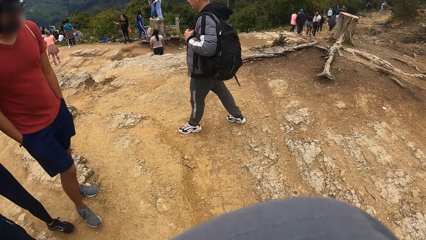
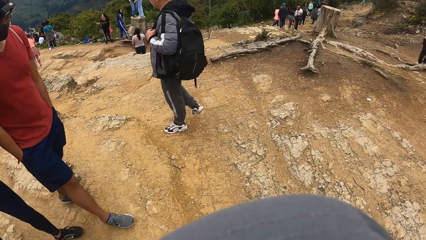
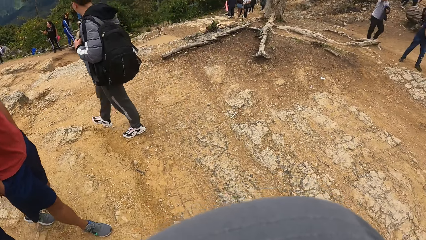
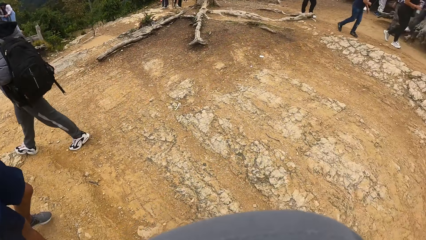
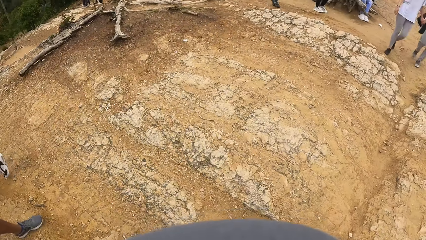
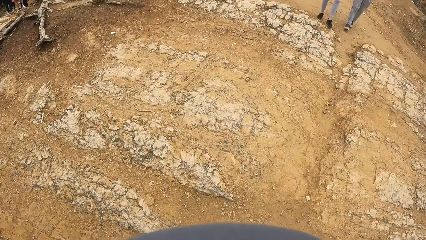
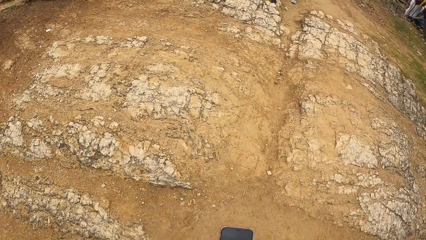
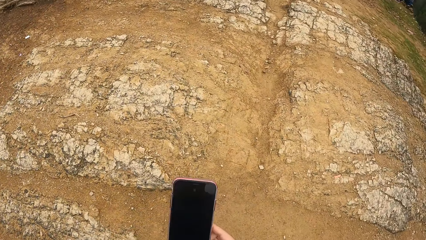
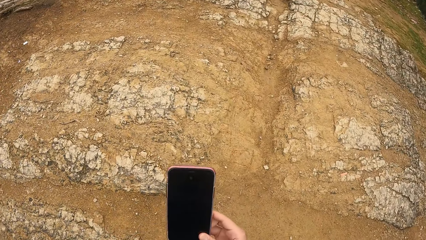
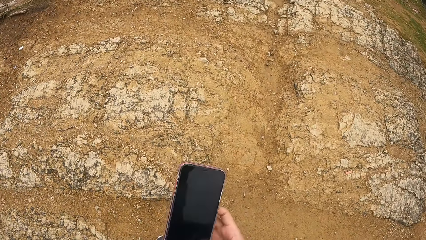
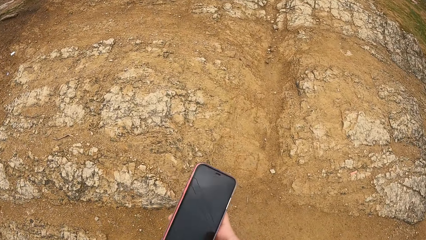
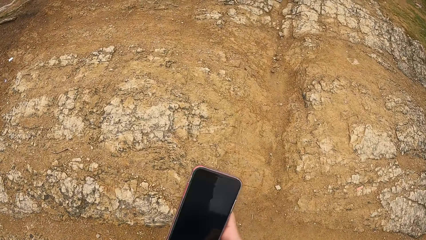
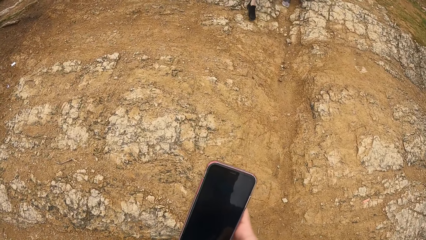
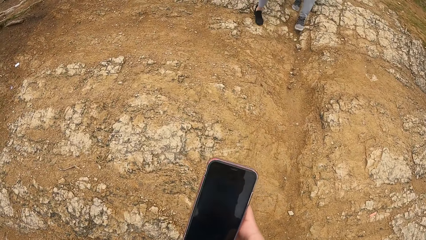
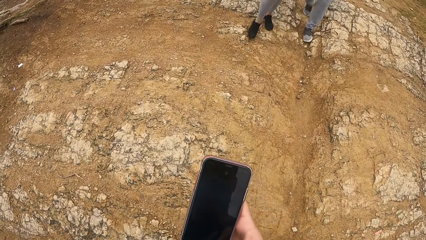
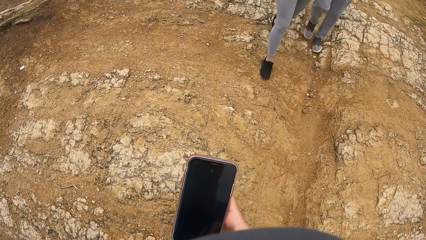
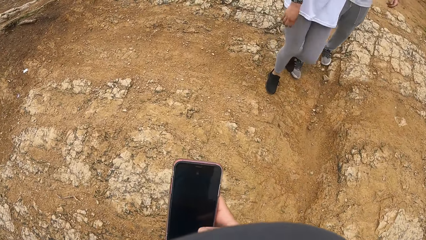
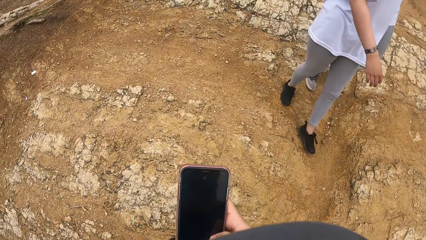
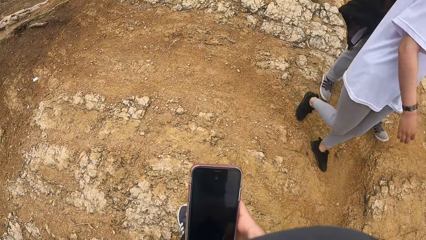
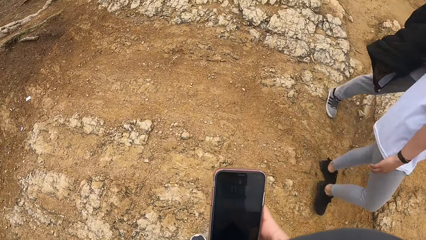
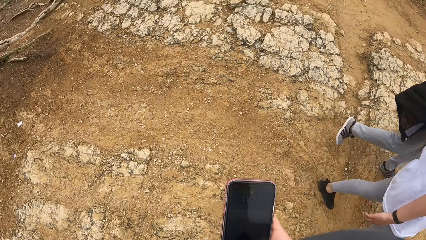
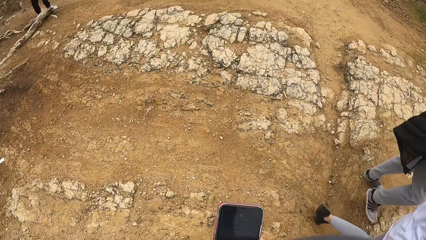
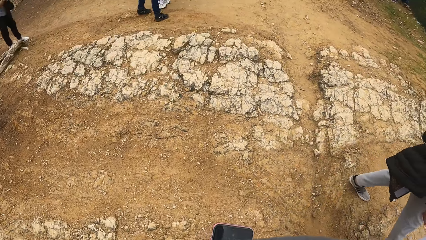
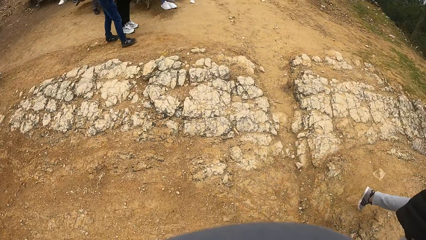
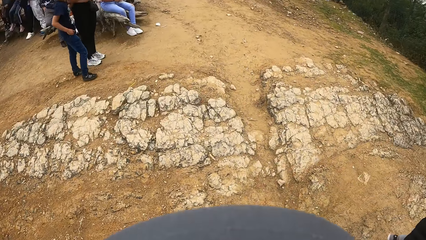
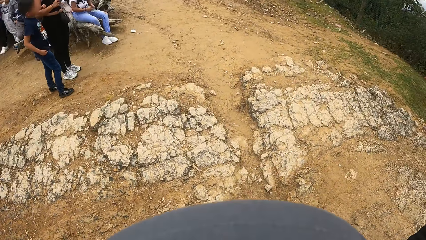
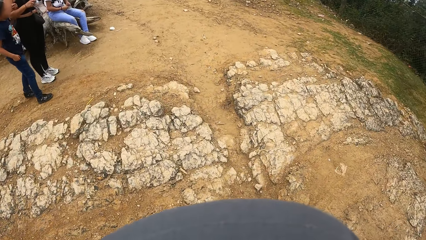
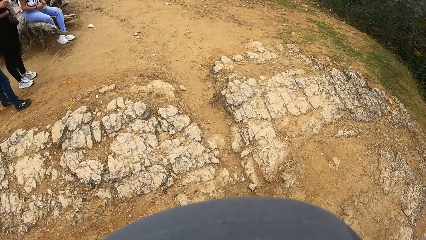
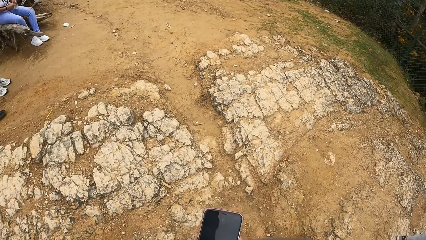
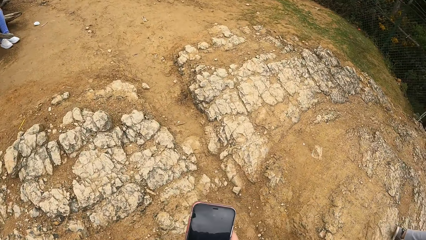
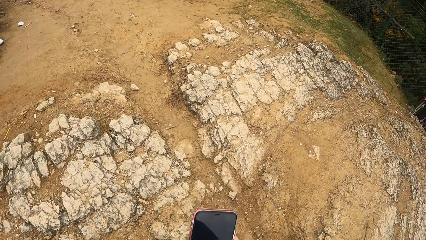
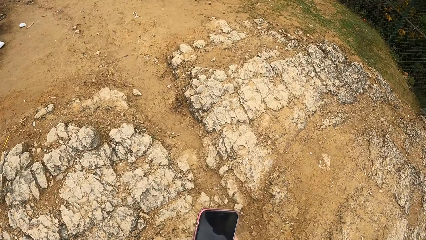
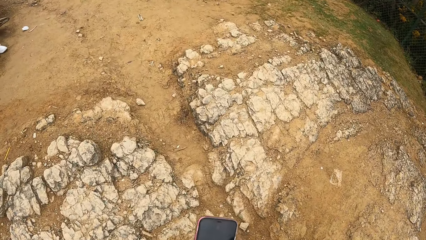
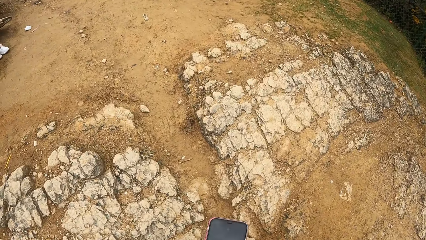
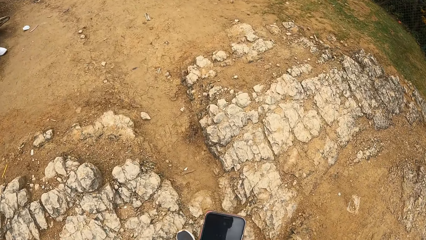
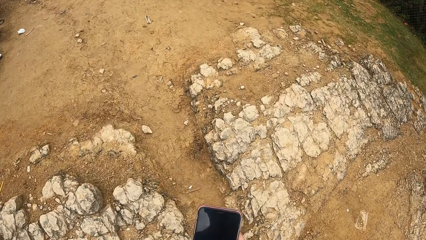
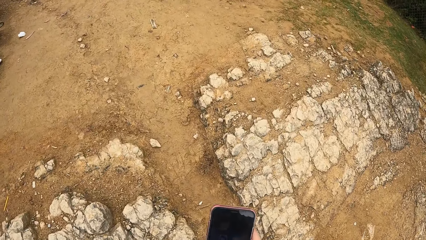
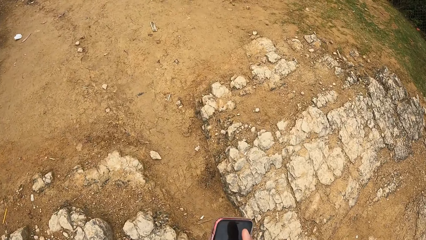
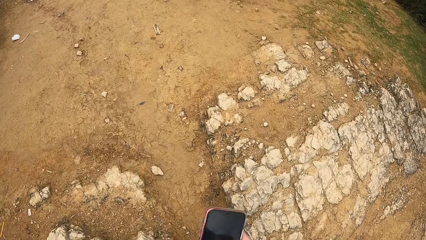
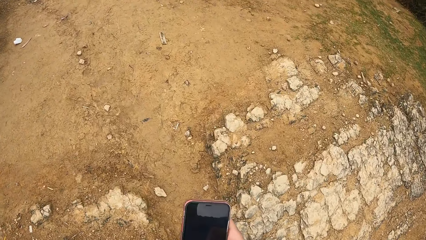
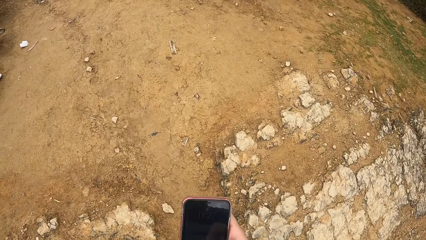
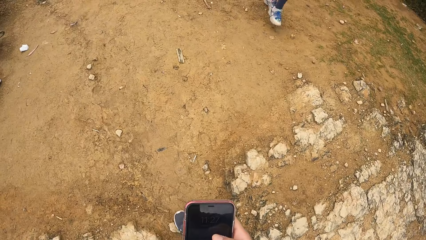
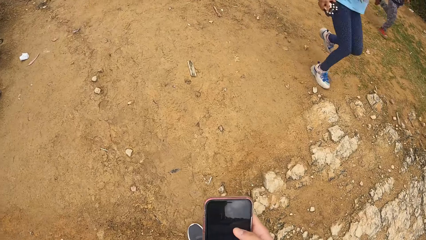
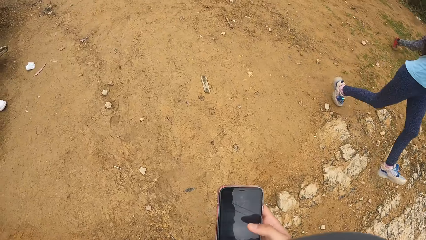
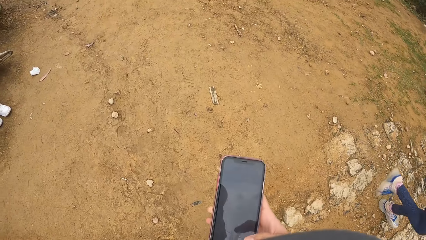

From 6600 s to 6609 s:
The camera wearer operates the phone with his right hand.

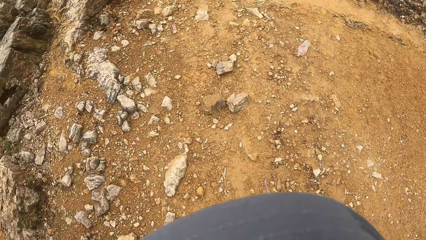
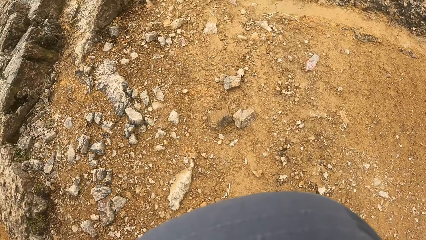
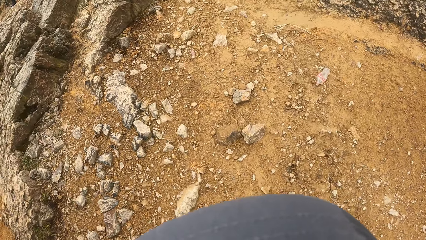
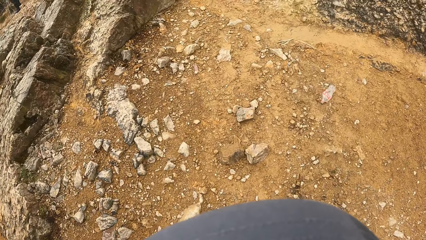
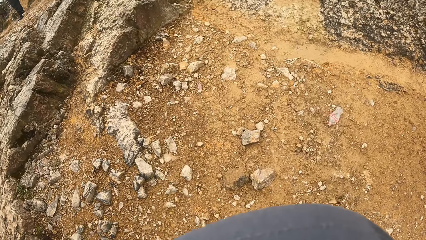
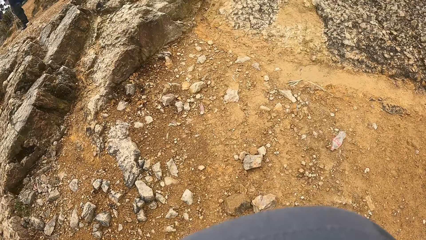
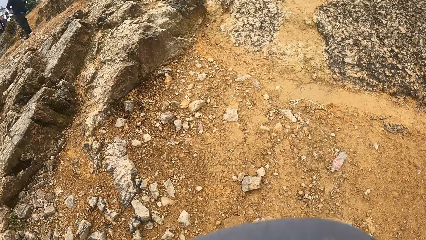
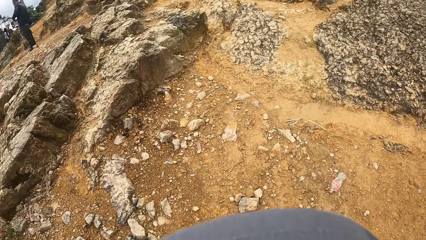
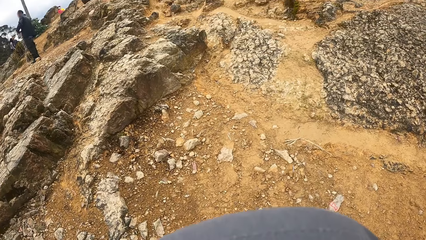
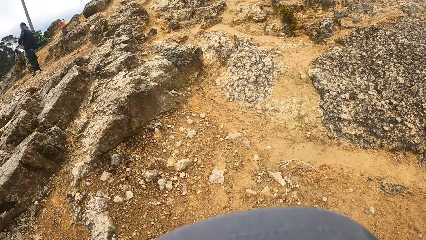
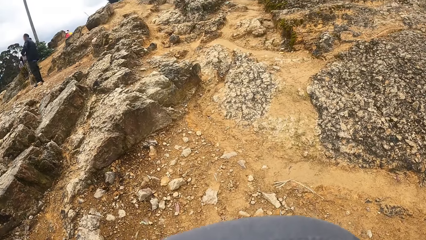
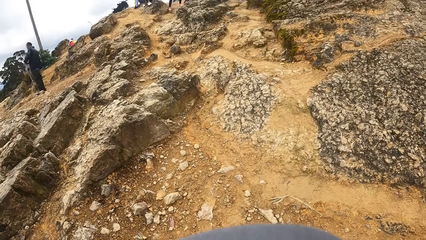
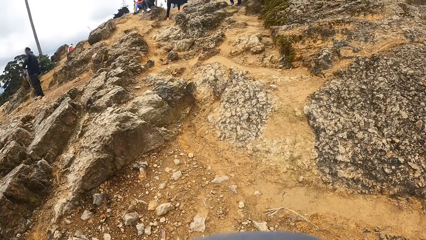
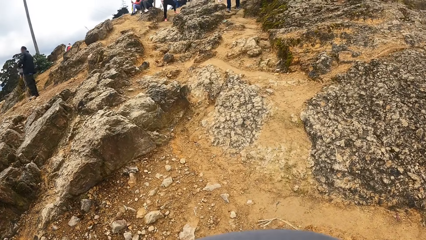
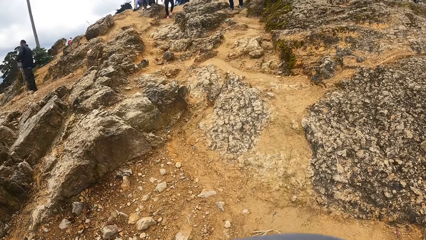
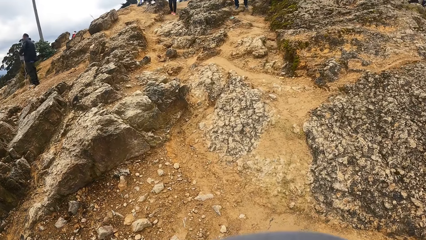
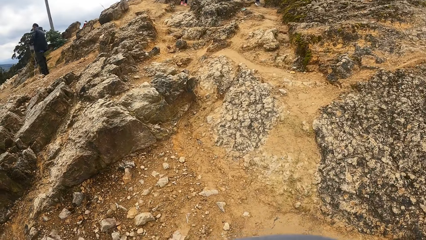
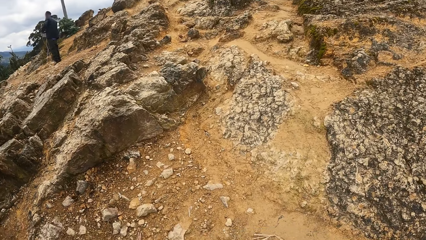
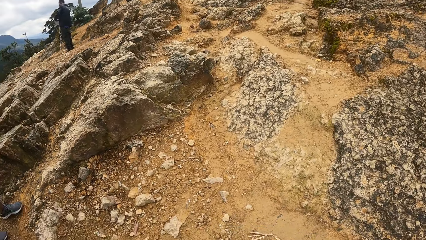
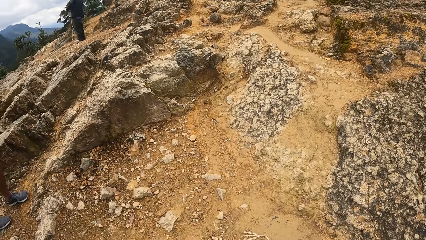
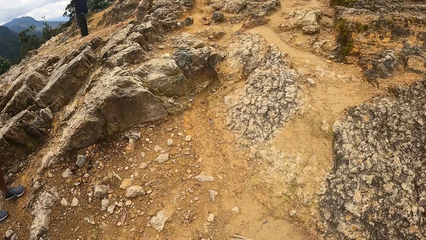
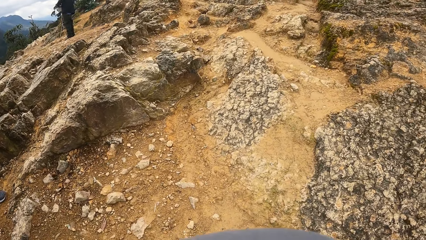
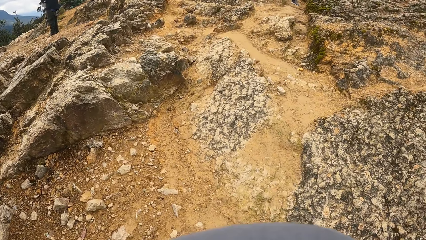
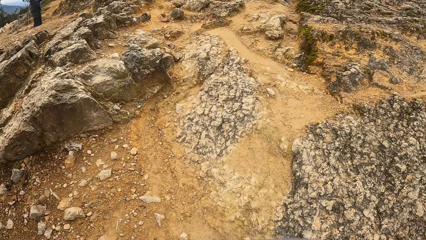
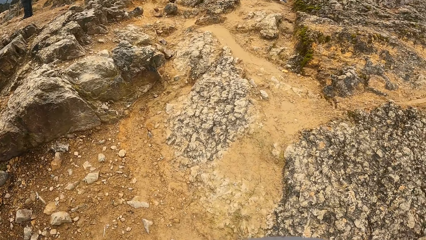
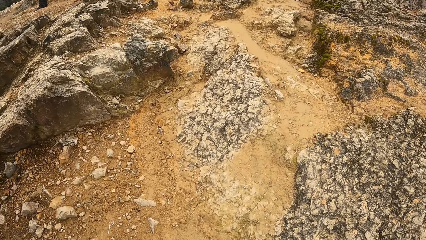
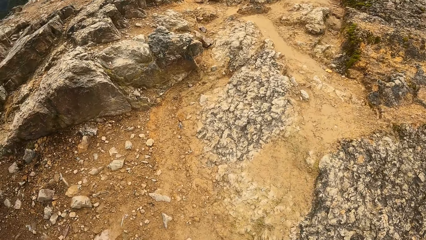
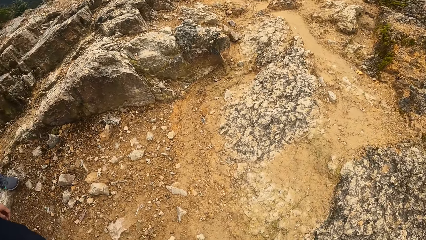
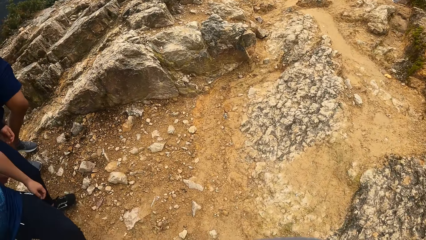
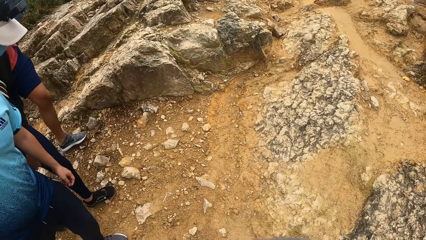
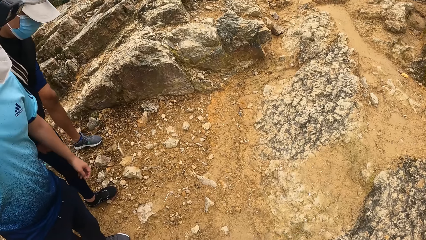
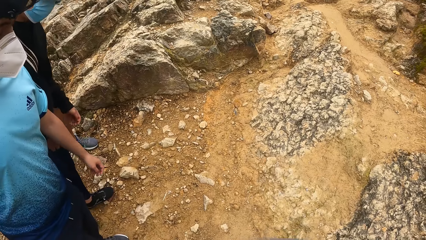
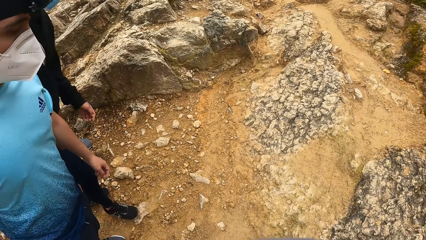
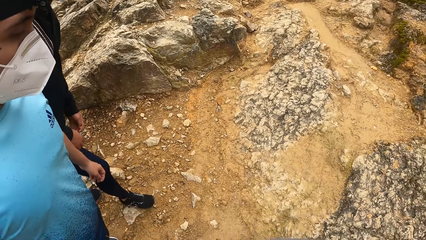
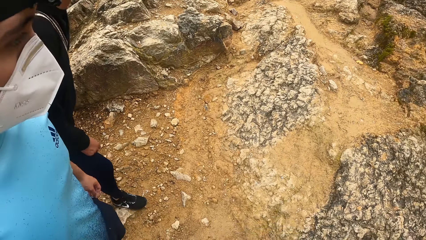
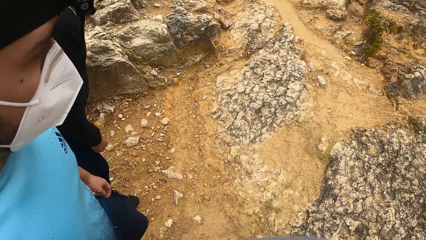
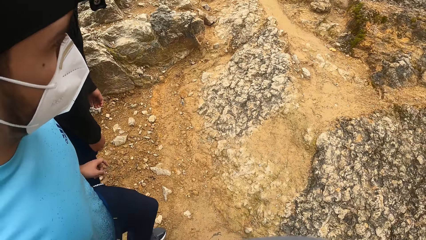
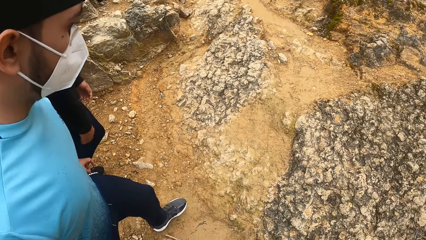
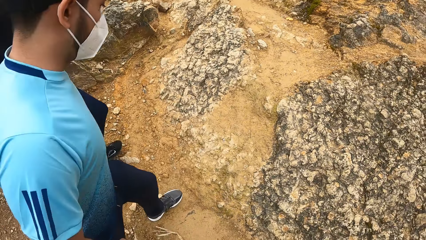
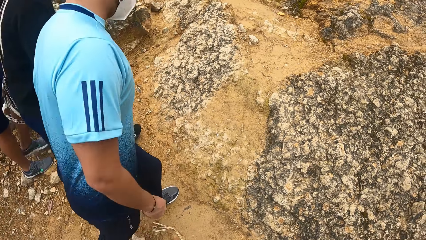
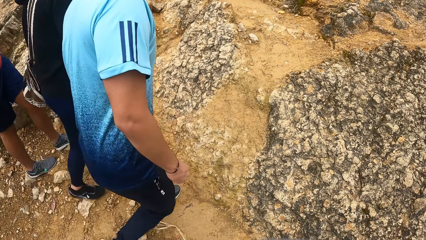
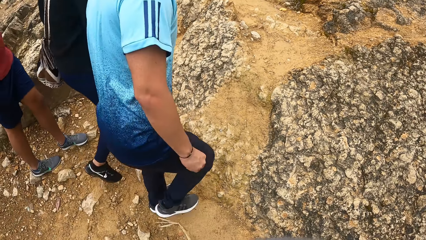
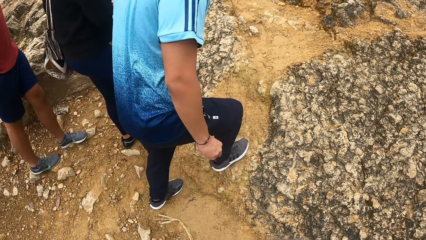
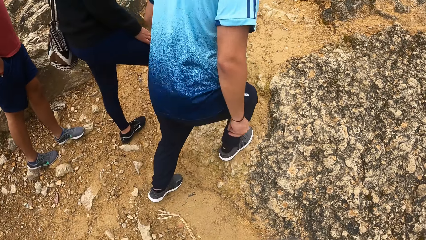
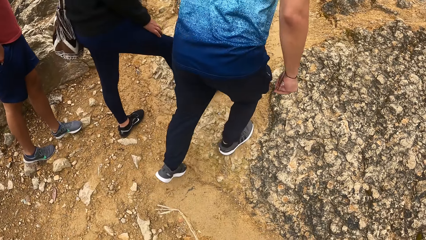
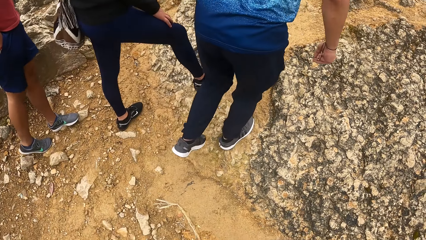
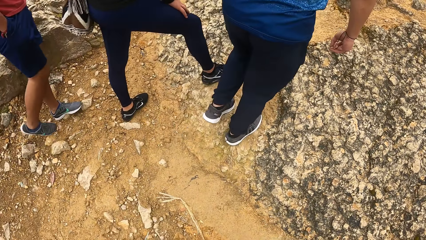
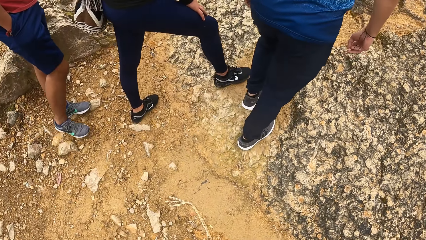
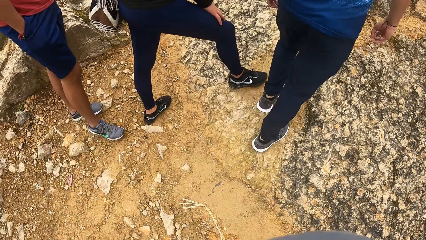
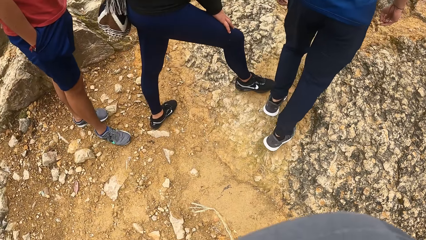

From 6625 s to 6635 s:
The camera wearer walks. A man climbs a hill.
